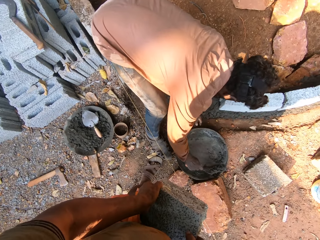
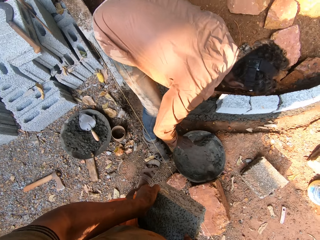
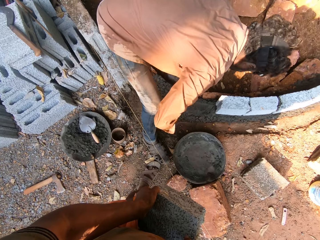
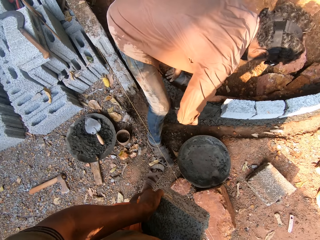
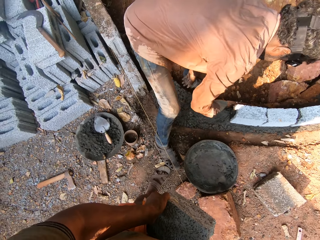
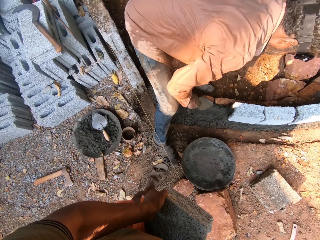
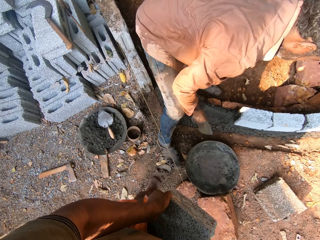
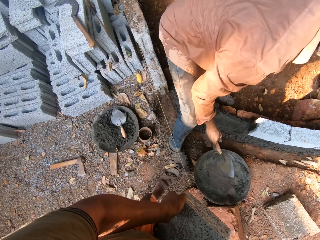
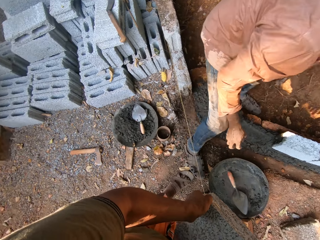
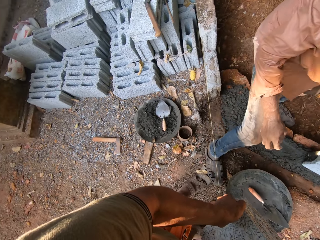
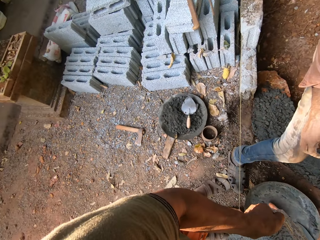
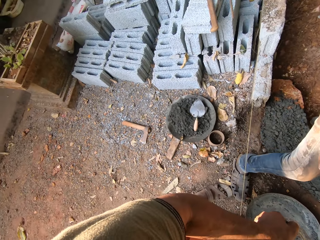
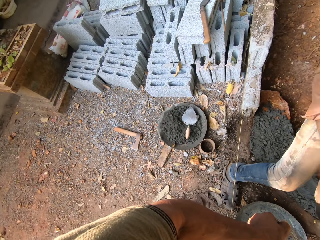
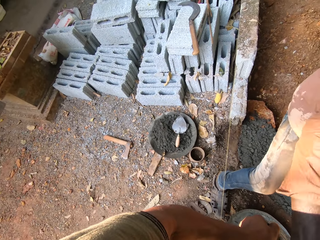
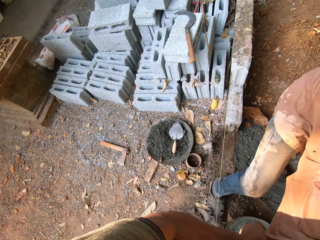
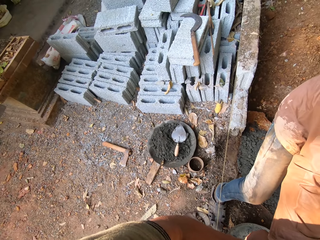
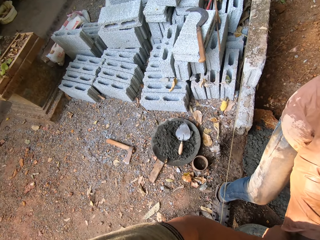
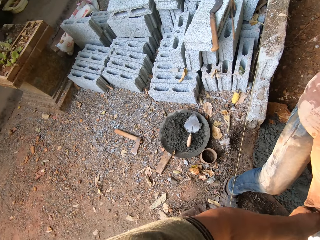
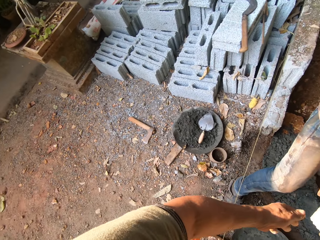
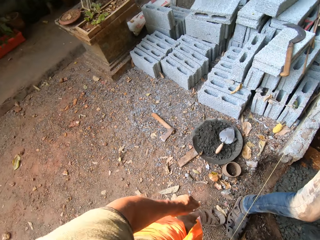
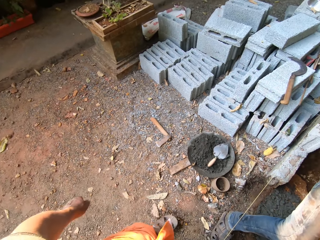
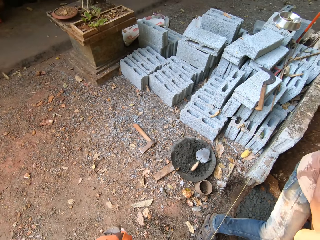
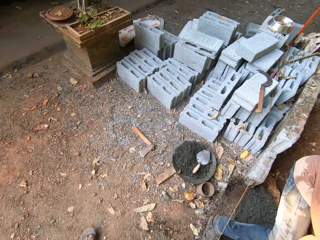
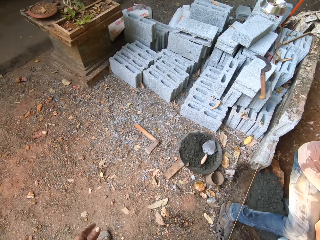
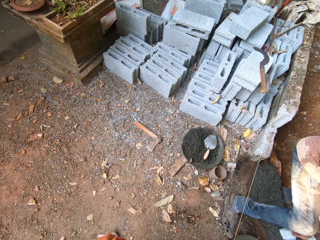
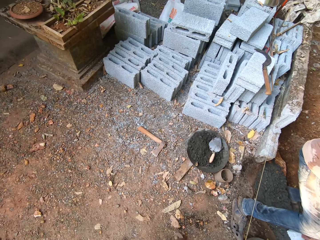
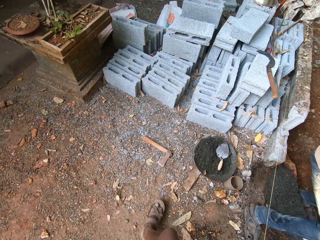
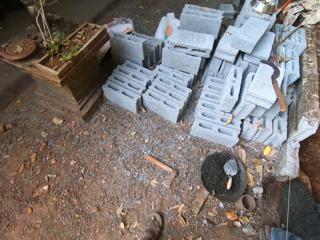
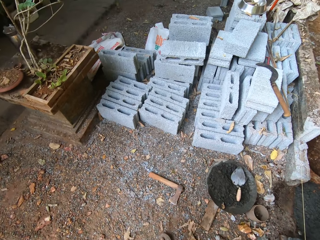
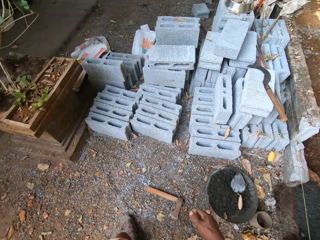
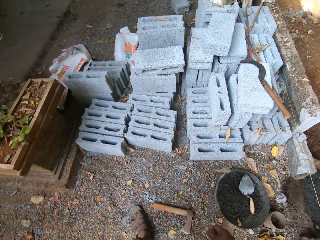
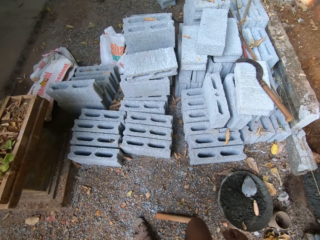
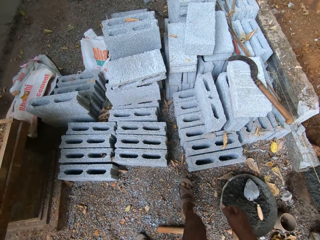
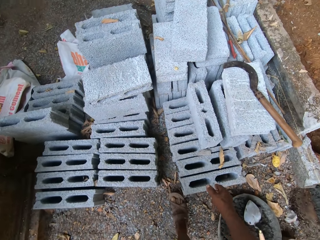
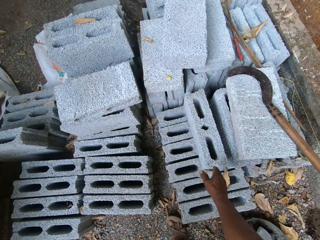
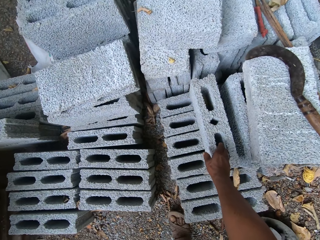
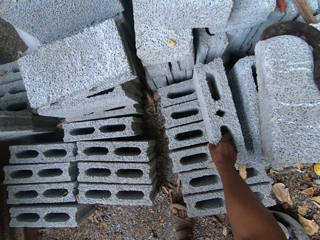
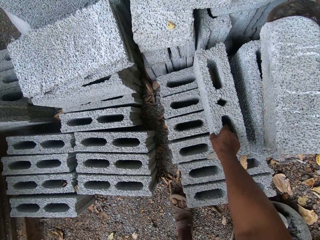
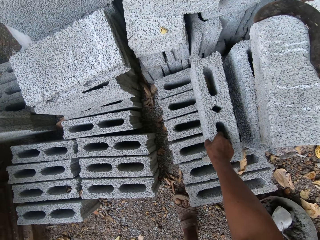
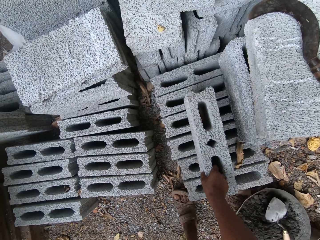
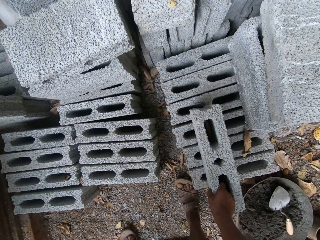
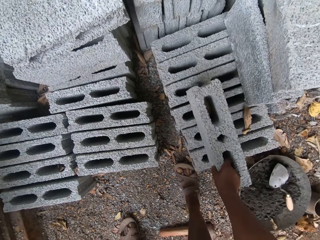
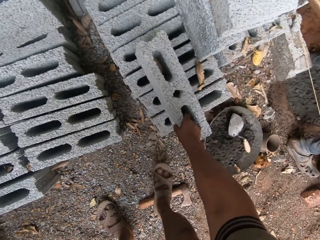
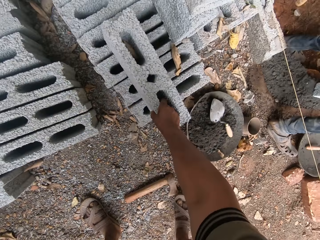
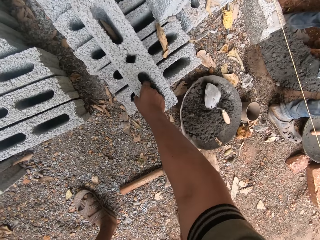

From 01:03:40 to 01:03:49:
The camera wearer picks mortar with the trowel in the right hand. He pours the mortar in the trowel in his right hand on the site. A man pours concrete on the foundation. The camera wearer converses with the man. He throws the trowel in the mortar pan with his right hand. The man drops a trowel. The man receives a brick from the camera wearer. The camera wearer picks up a brick. He drags a cement block with his right hand.

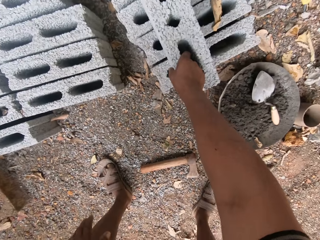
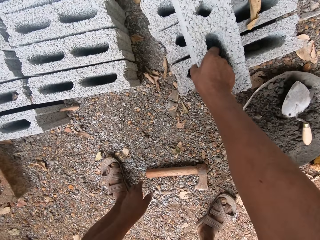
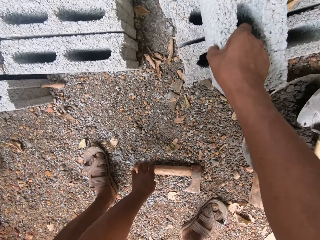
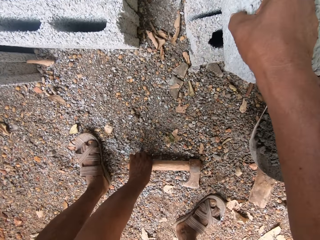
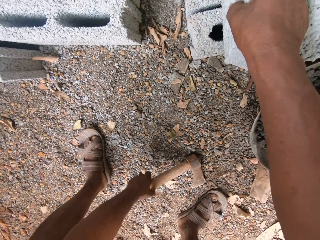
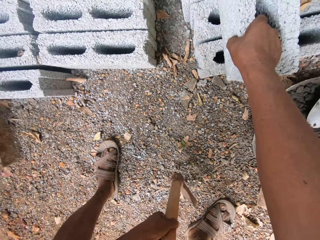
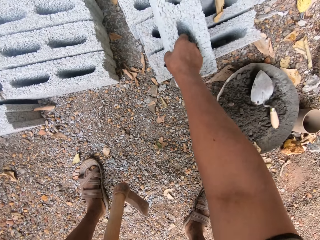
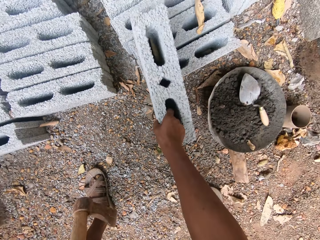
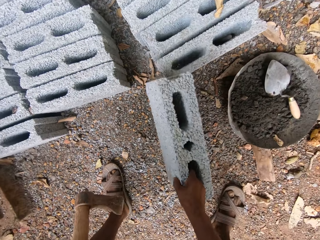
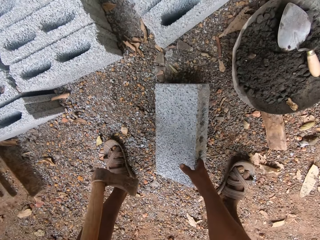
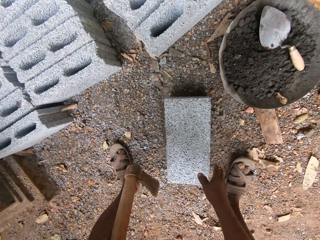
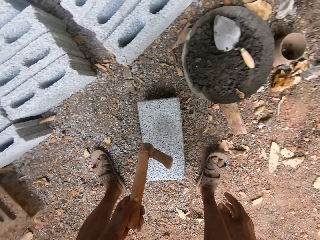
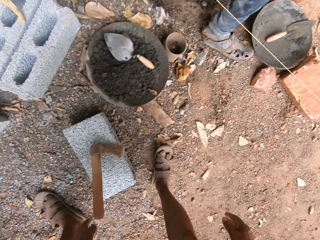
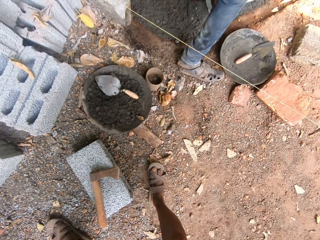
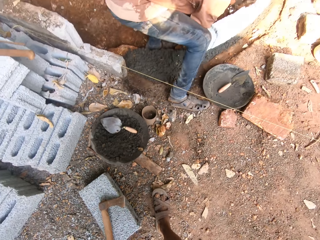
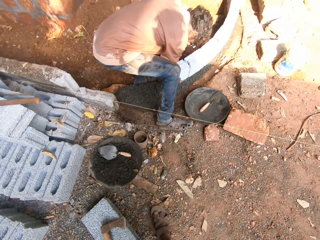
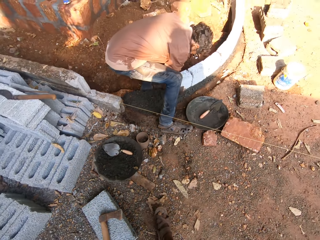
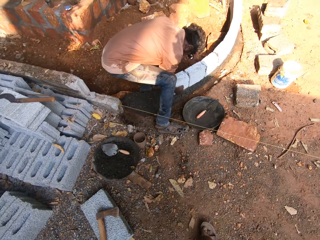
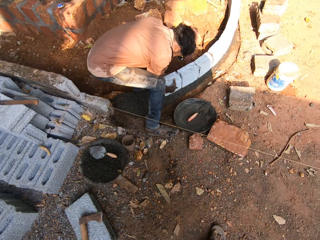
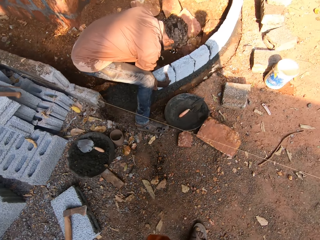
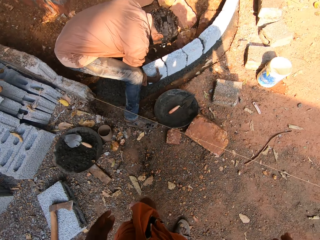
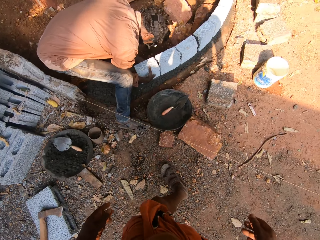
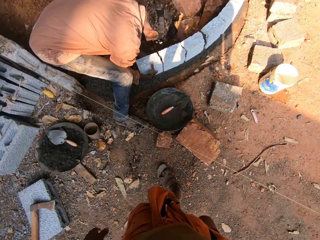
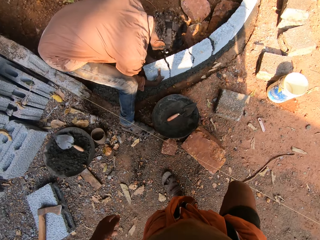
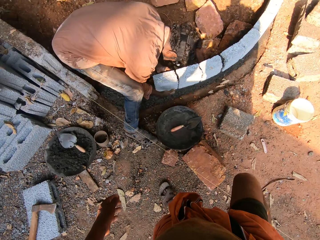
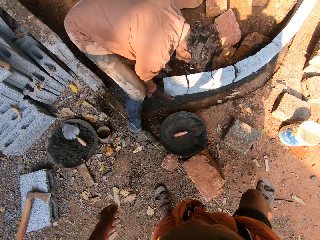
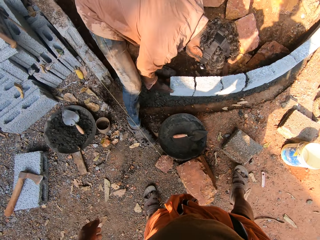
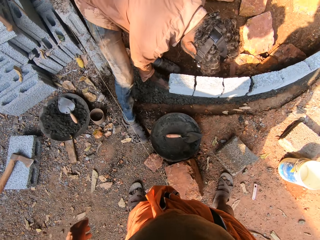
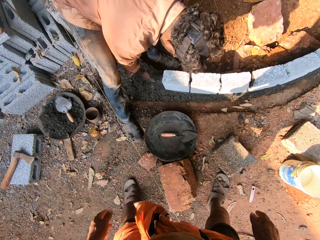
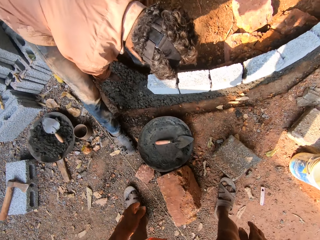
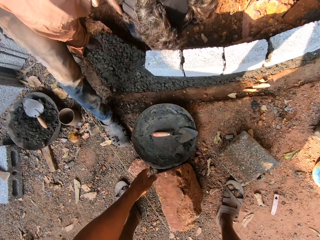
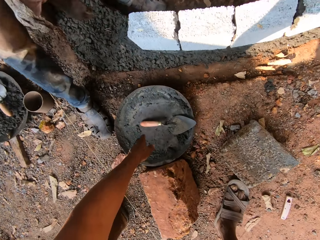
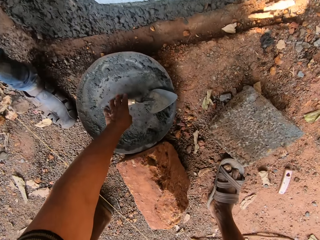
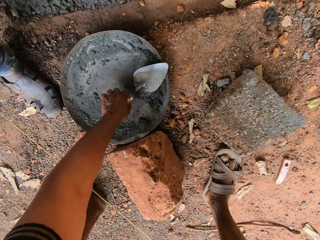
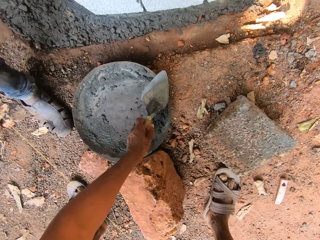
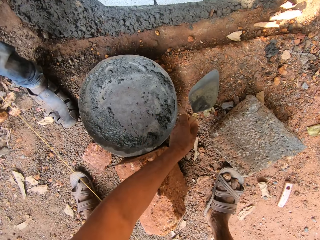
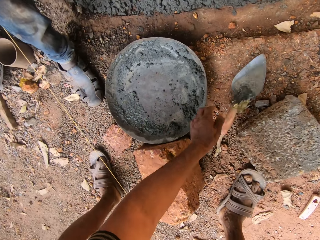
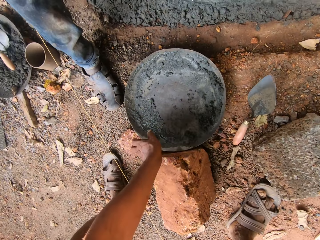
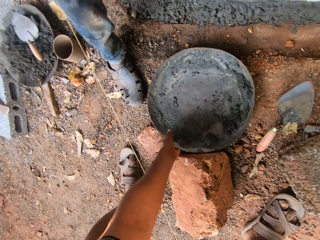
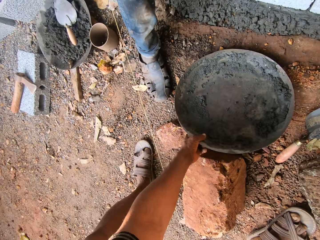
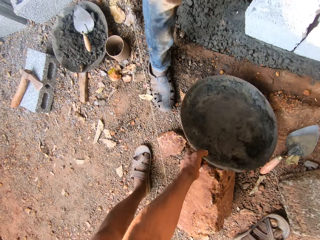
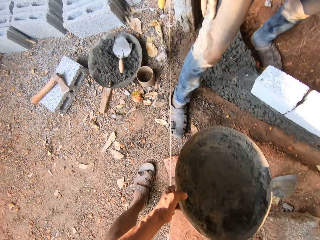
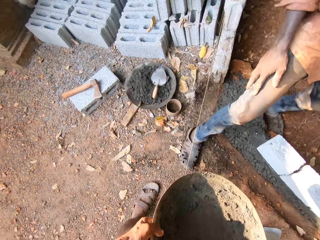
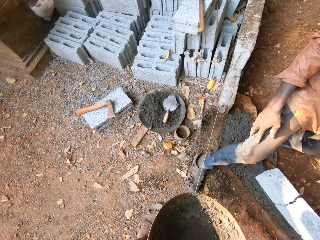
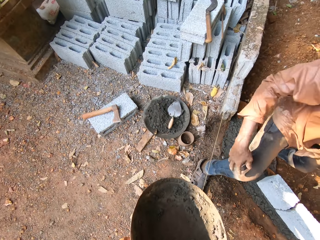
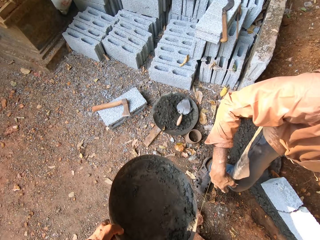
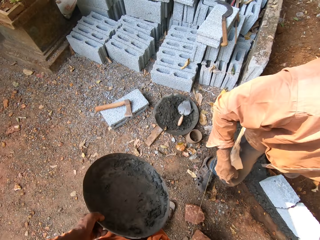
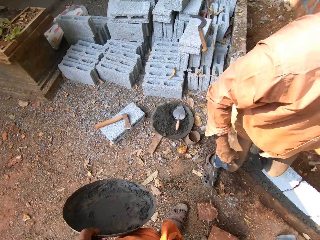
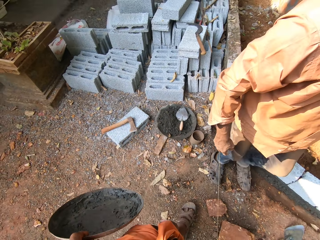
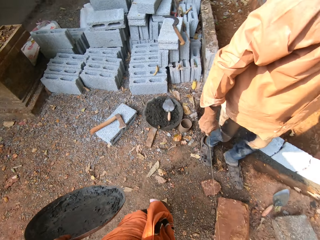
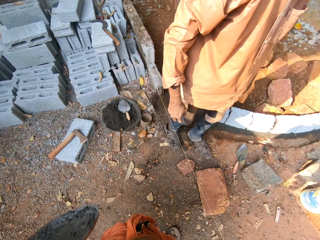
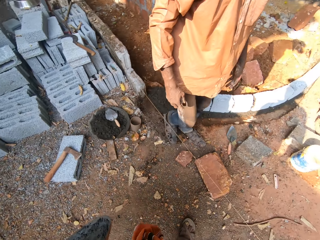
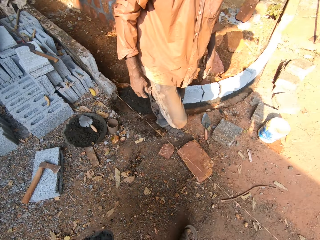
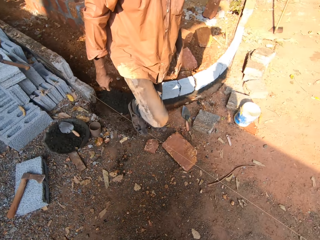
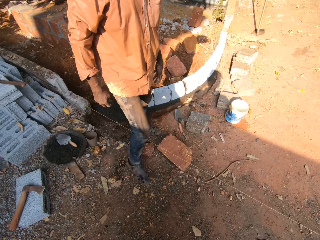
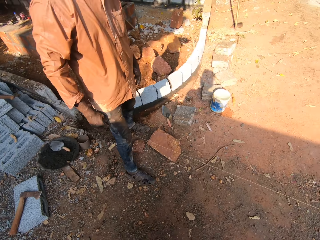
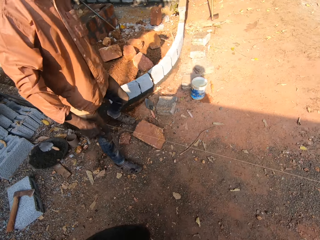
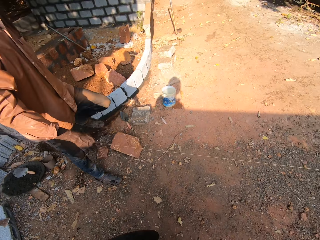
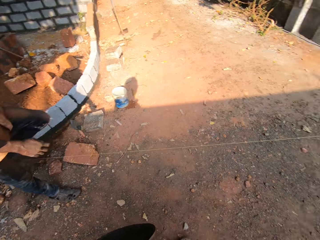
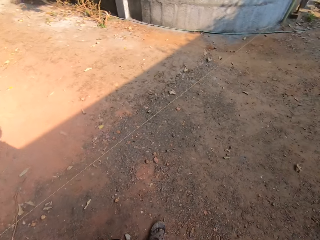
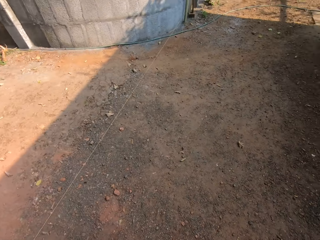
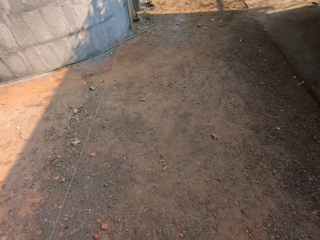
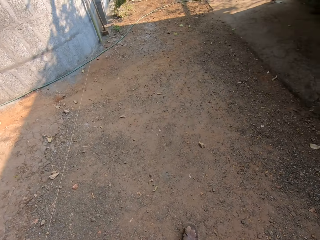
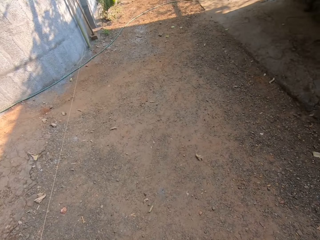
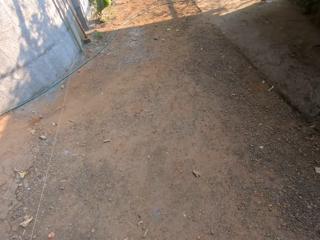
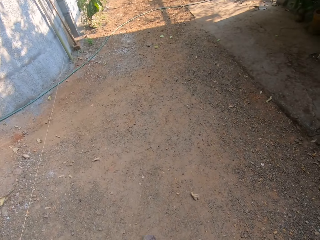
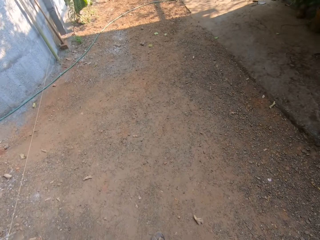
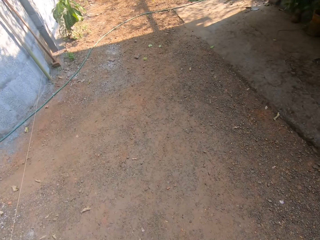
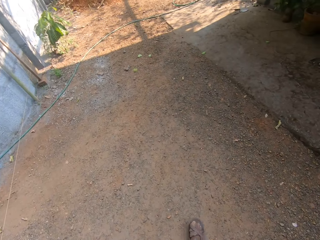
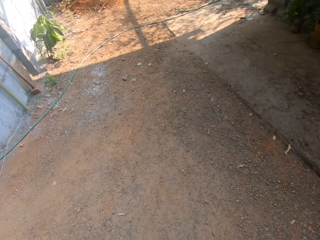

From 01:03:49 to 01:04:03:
The camera wearer picks up the axe on the floor with his left hand. He drops the cement block on the floor with his right hand. He drops the axe on top of the cement block on the floor with his left hand. A man sets the cement block with both hands on the foundation on a site. The camera wearer picks up the trowel from the mortar pan with his left hand. He drops the trowel on the floor with his left hand. He carries the mortar pan with his left hand. He picks up a basin. He converses with the man. The man walks around the construction site. The camera wearer looks around. He walks to the back of a house.
